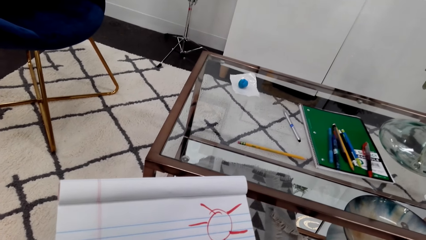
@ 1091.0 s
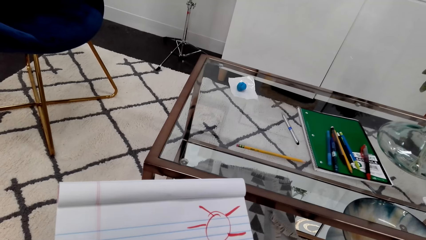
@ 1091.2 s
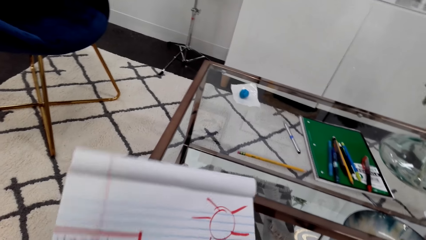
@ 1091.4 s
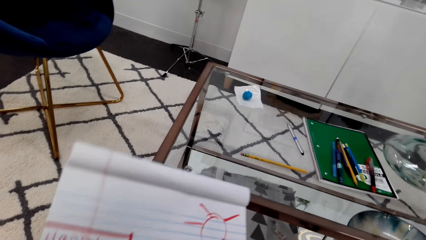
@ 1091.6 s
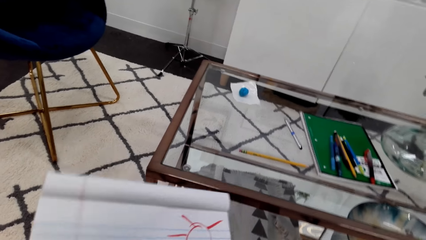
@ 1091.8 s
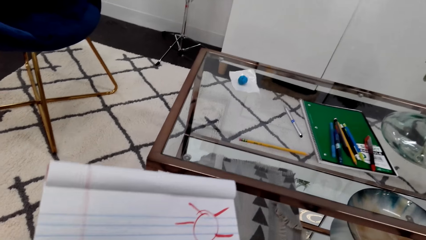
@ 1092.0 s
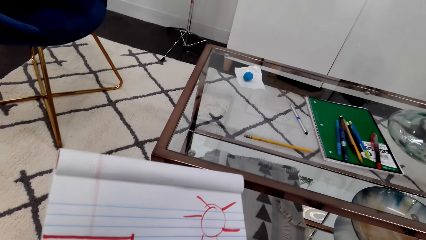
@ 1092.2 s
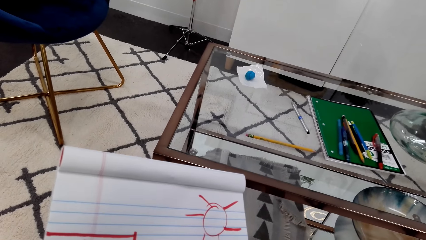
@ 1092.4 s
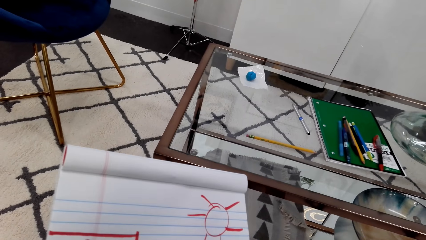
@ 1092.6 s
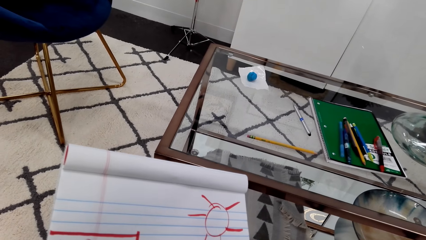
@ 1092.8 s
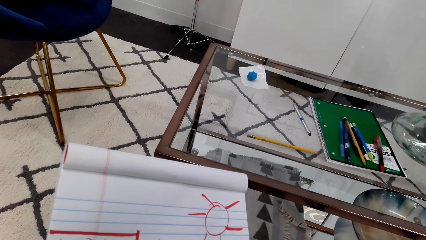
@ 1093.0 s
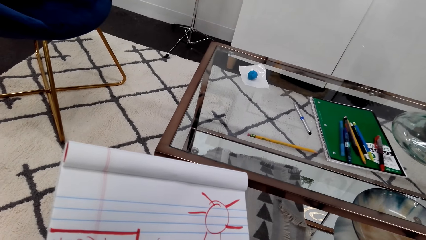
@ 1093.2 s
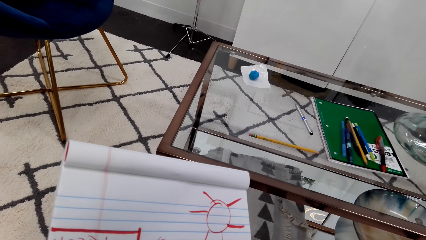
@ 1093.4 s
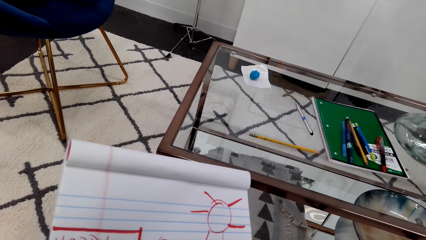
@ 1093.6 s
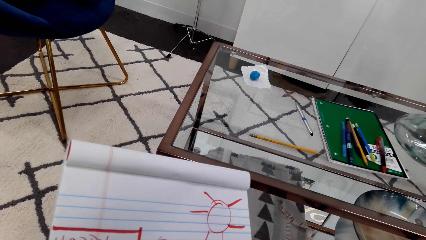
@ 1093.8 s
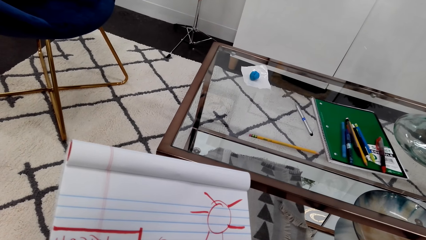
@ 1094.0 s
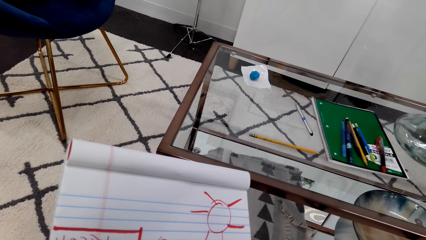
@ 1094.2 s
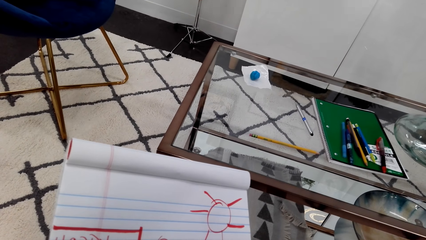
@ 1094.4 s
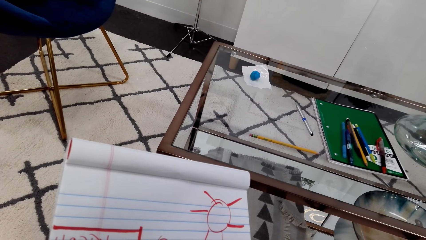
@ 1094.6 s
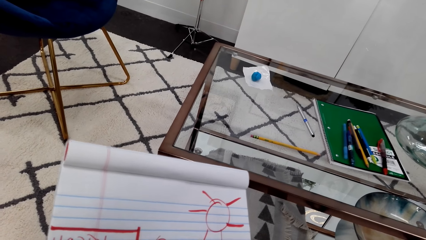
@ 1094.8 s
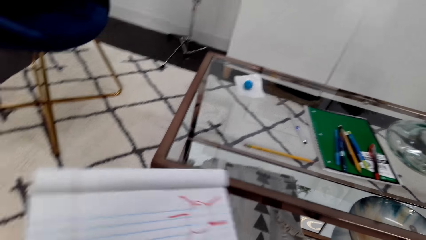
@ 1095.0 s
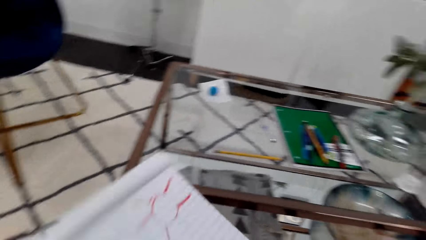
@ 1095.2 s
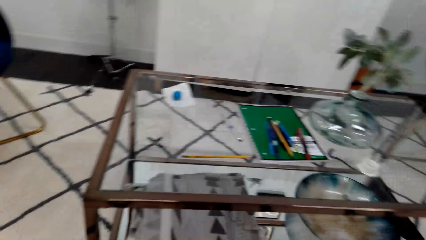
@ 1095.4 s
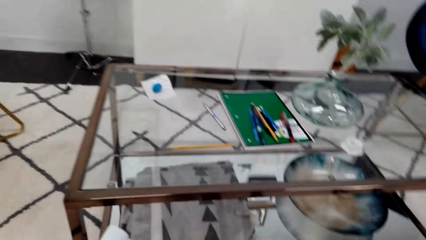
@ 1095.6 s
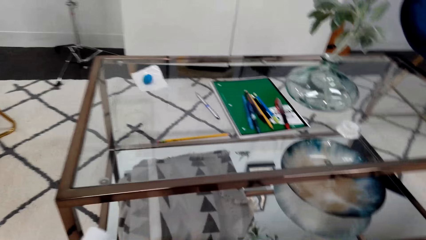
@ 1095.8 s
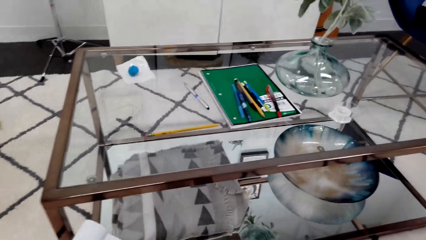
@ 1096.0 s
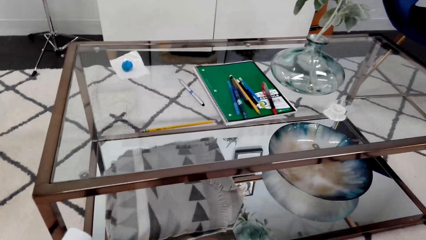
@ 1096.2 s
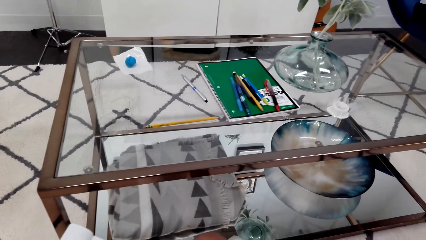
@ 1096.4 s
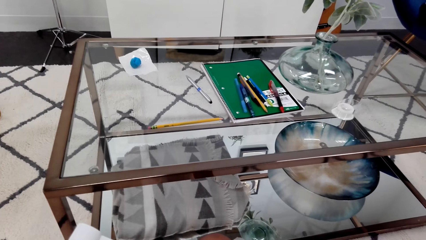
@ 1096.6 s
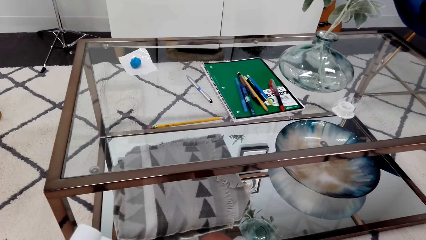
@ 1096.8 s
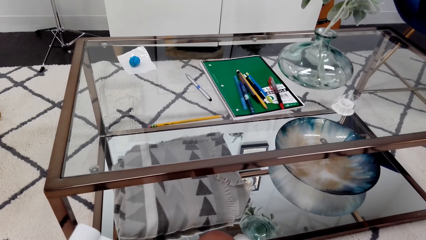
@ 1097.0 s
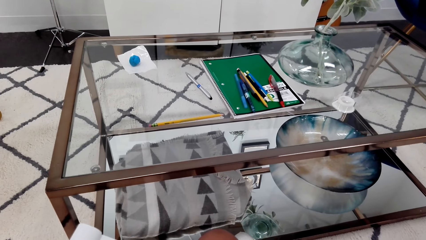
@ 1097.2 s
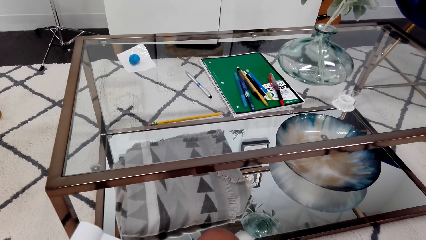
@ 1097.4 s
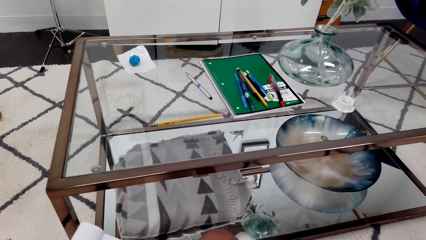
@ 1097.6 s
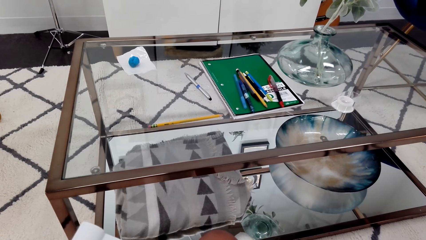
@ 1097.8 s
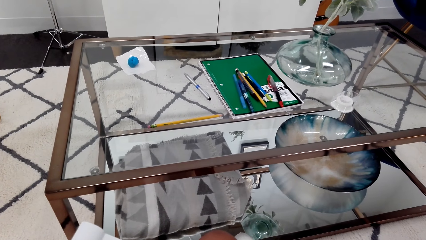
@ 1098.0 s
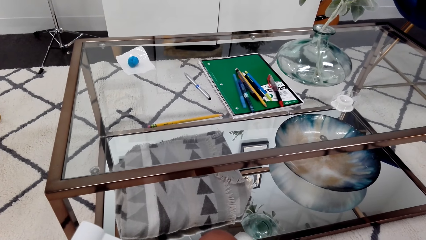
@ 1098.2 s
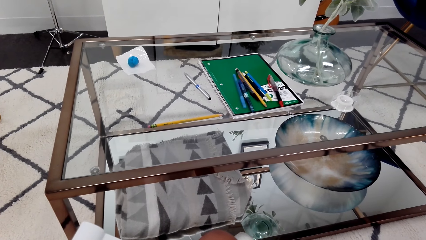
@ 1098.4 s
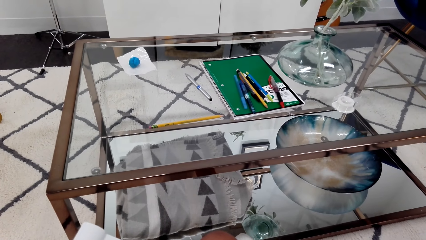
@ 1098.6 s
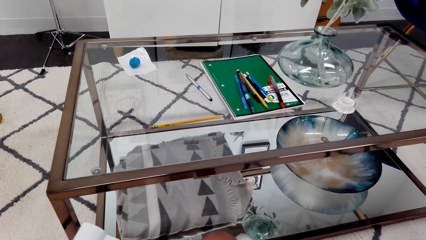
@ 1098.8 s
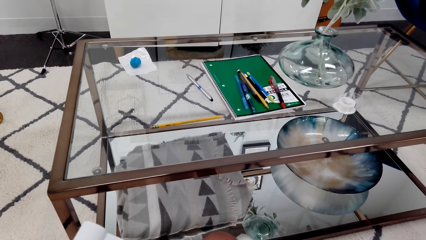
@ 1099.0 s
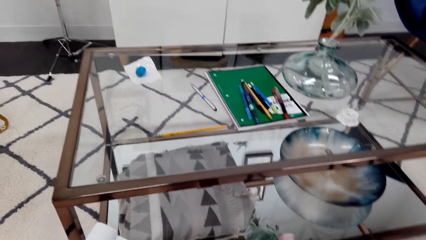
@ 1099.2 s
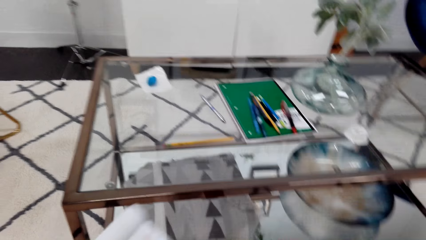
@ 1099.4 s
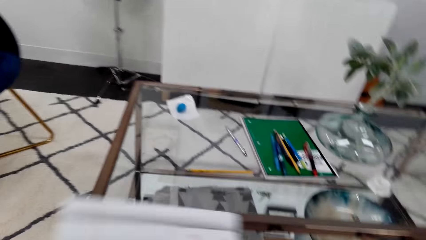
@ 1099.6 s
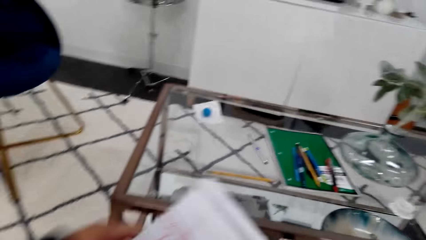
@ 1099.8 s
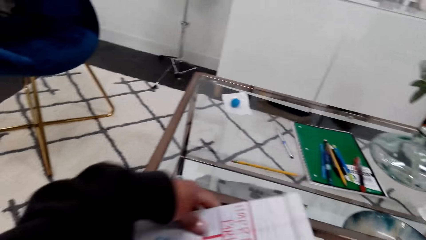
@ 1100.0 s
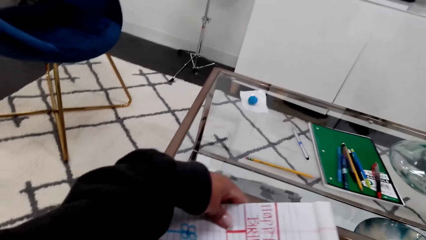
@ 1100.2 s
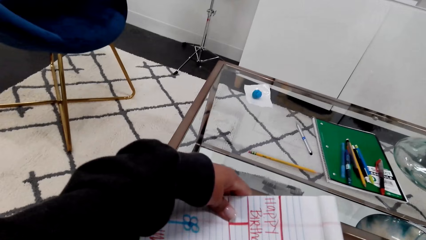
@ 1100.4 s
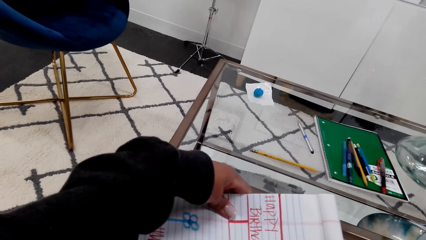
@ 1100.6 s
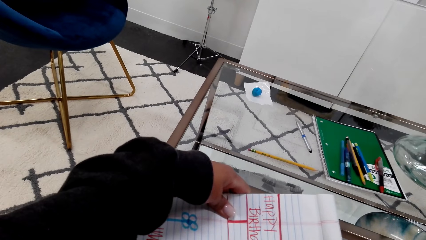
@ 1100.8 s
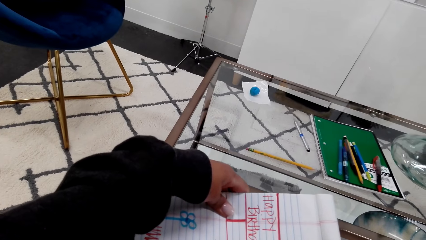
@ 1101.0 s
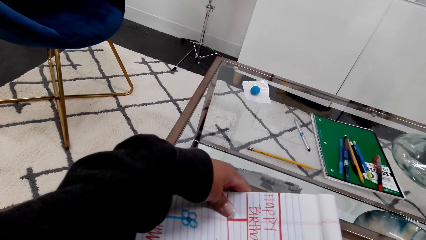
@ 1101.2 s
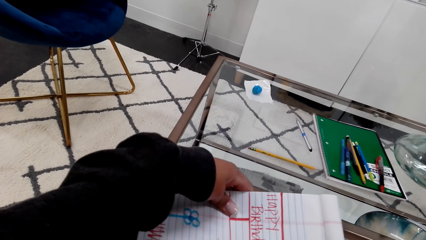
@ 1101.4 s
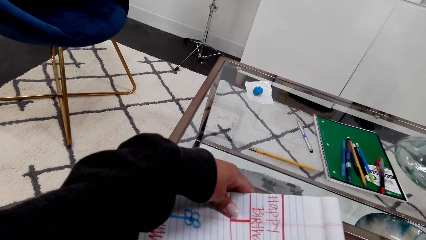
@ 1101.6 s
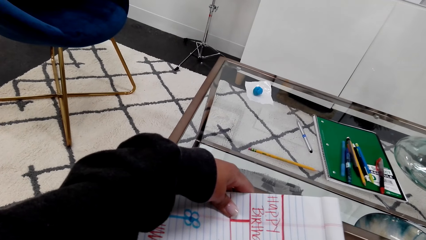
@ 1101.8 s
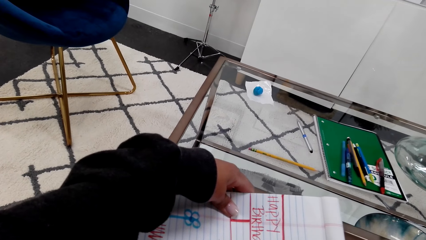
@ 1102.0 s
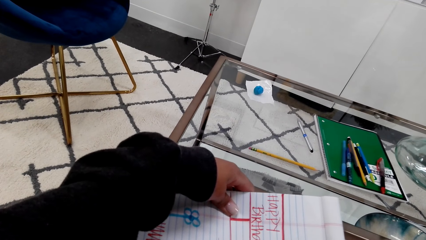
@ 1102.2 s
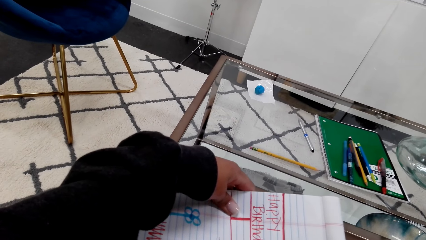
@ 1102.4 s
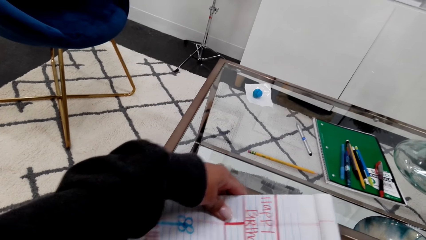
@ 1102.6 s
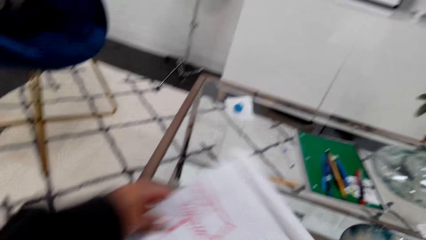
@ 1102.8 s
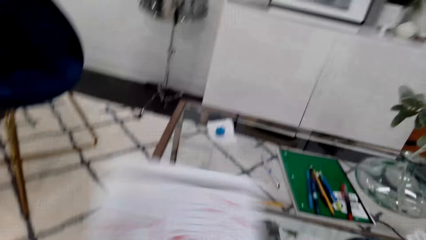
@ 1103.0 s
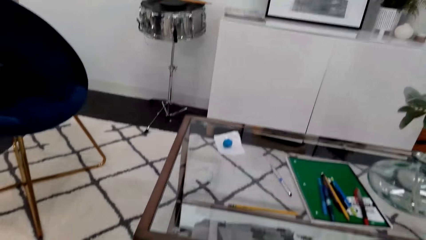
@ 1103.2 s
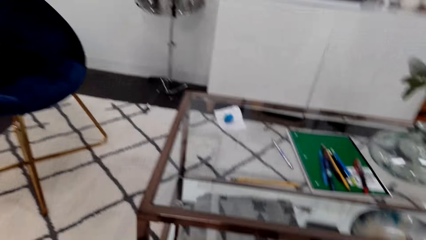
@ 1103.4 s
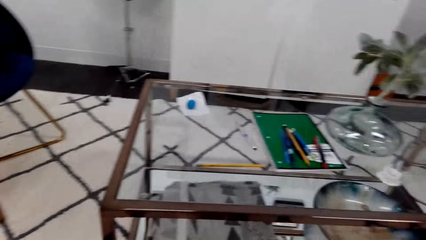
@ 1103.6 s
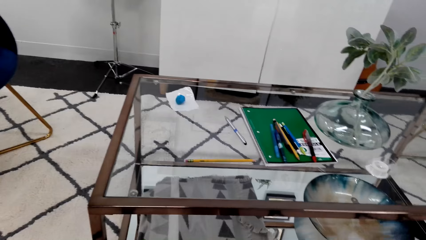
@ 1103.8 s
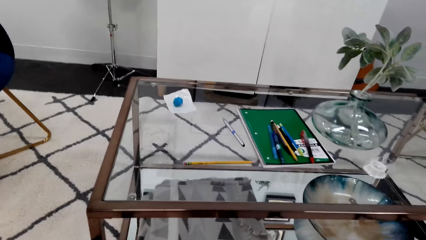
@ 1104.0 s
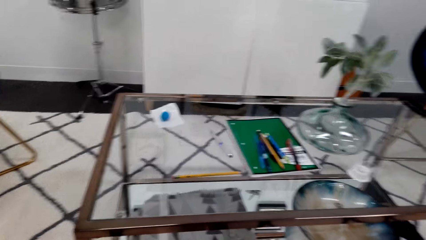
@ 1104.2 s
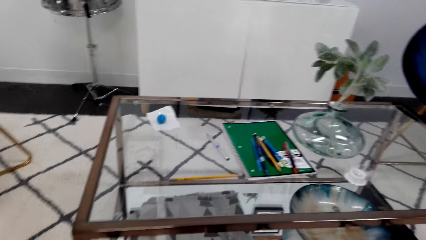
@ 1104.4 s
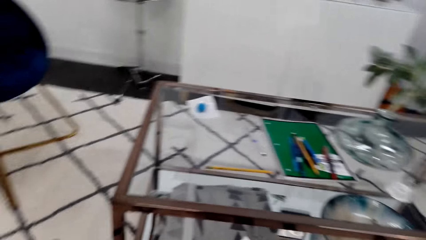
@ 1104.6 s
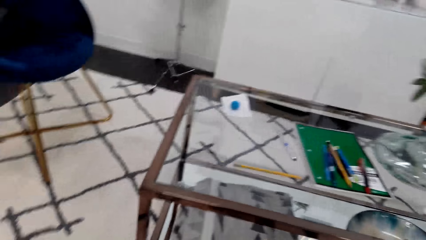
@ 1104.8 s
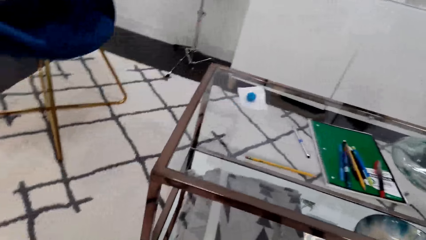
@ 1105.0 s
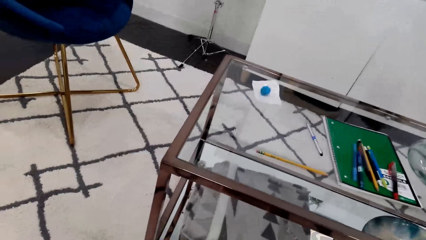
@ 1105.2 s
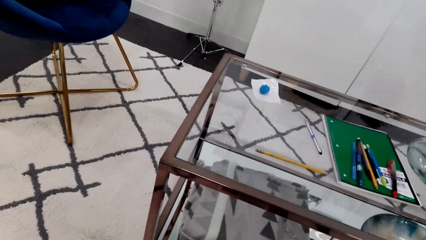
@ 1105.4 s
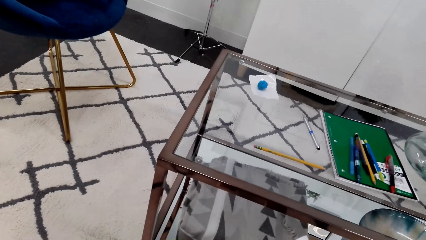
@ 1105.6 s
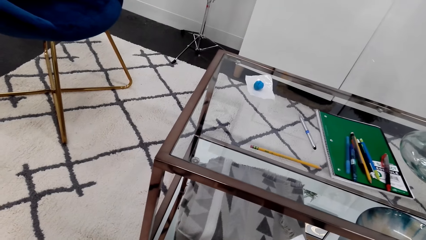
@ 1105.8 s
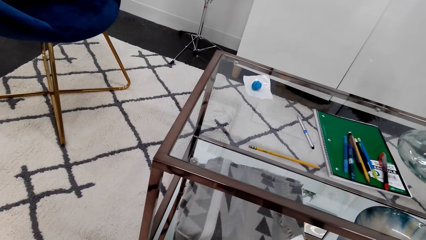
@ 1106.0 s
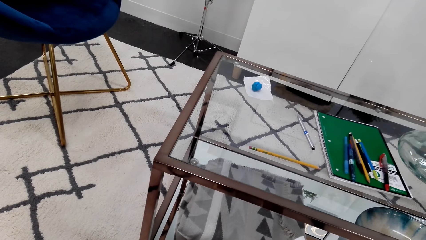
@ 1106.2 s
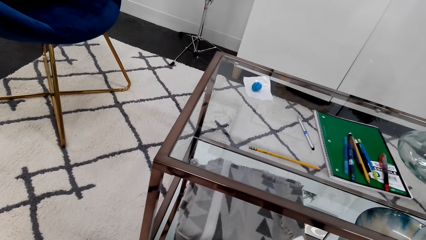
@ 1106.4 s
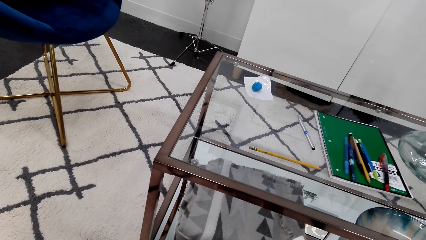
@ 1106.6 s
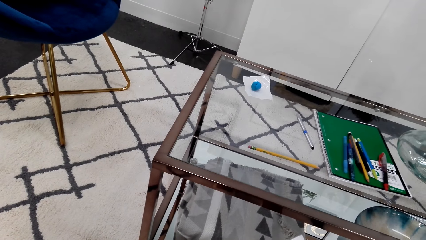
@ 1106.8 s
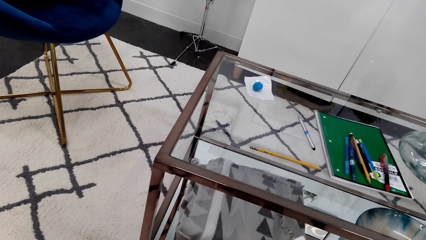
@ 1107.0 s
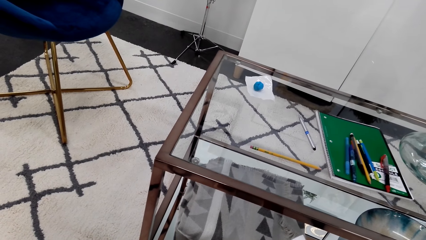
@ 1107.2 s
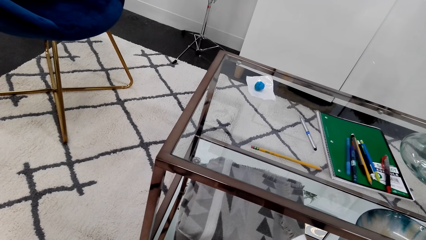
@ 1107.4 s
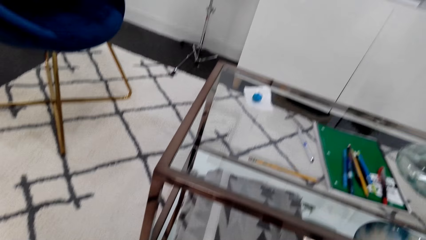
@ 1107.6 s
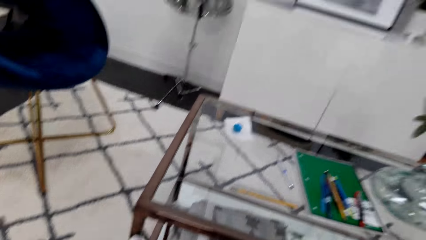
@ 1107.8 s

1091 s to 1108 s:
The camera wearer moves a book. They turn the book. They turn the book again.
